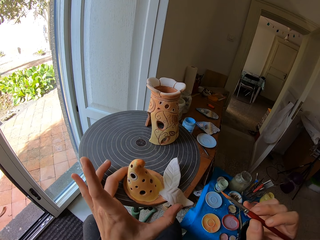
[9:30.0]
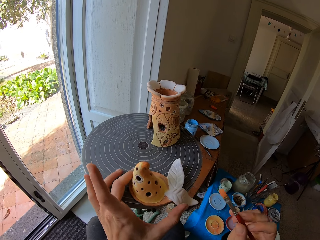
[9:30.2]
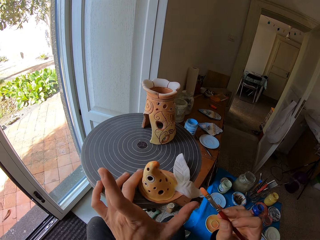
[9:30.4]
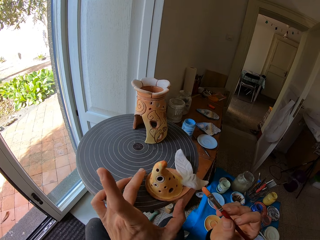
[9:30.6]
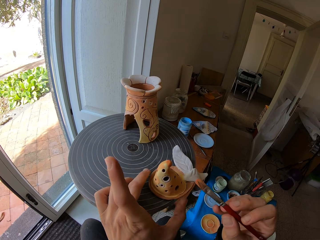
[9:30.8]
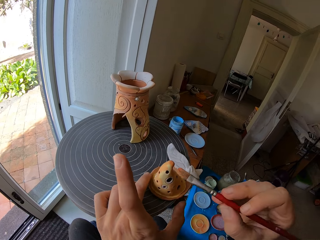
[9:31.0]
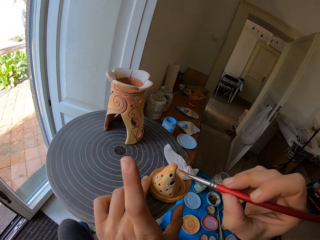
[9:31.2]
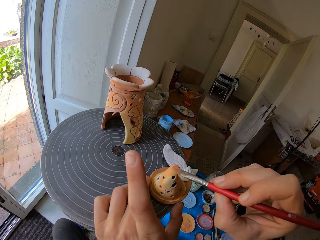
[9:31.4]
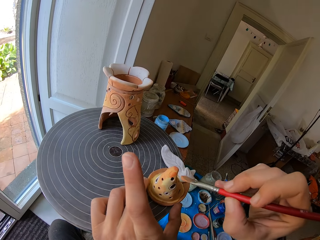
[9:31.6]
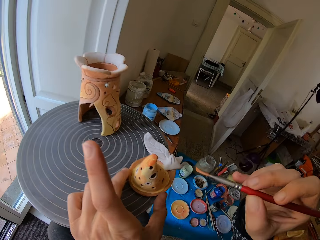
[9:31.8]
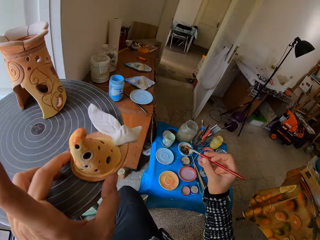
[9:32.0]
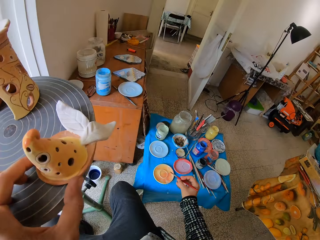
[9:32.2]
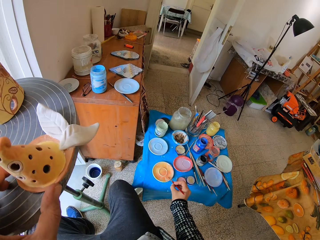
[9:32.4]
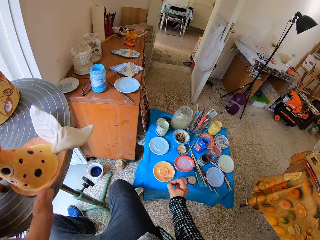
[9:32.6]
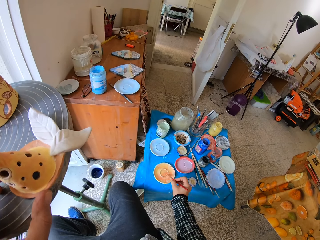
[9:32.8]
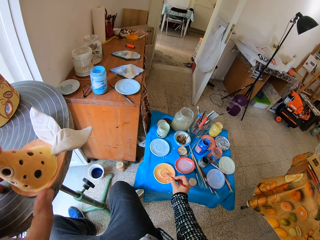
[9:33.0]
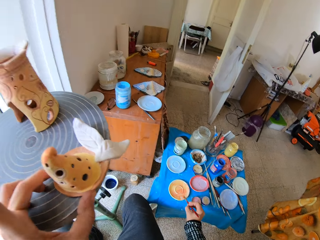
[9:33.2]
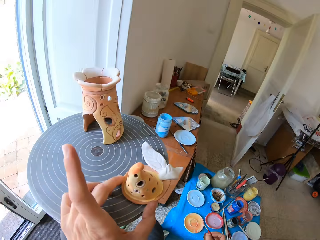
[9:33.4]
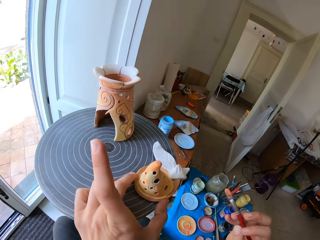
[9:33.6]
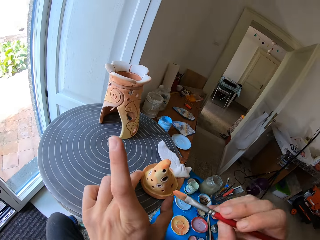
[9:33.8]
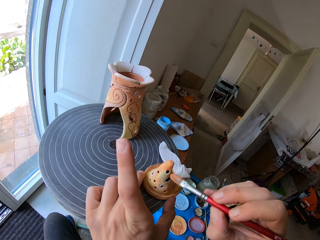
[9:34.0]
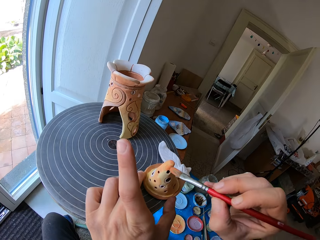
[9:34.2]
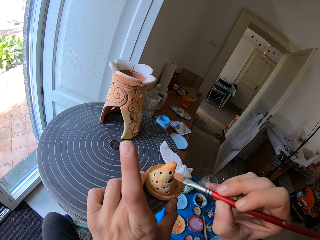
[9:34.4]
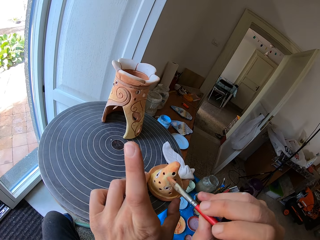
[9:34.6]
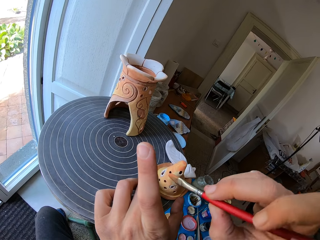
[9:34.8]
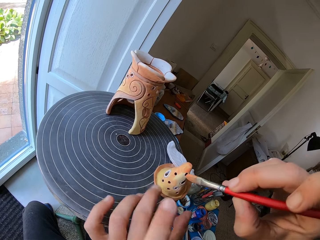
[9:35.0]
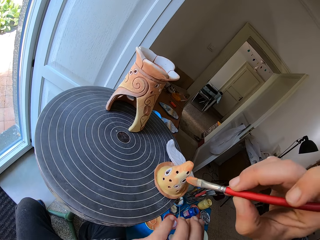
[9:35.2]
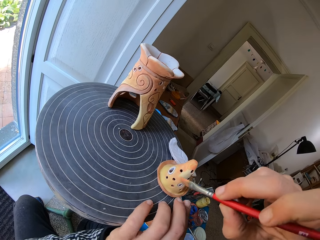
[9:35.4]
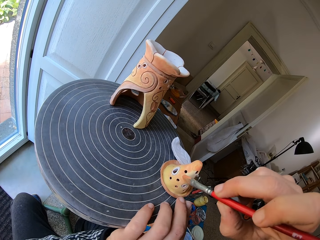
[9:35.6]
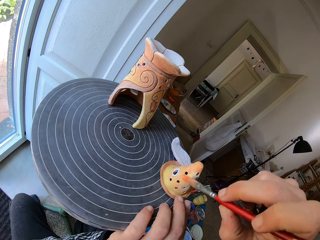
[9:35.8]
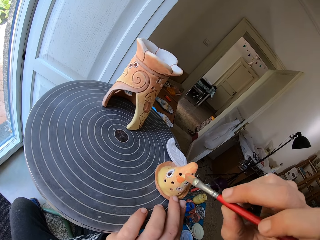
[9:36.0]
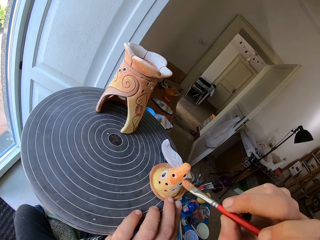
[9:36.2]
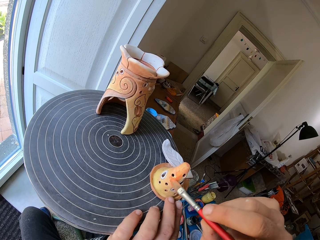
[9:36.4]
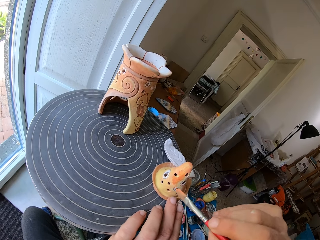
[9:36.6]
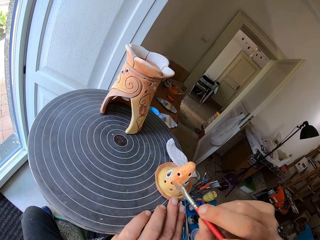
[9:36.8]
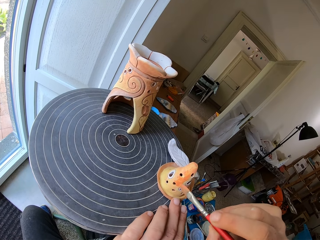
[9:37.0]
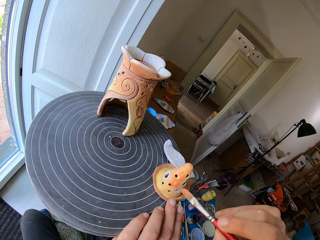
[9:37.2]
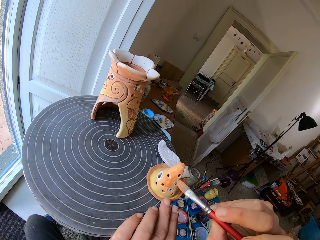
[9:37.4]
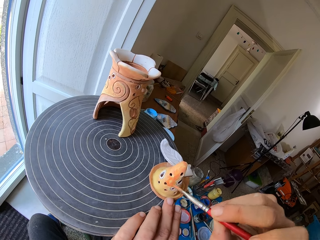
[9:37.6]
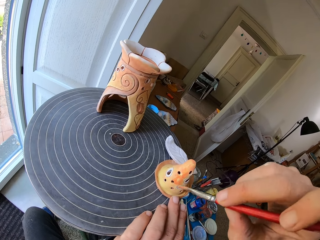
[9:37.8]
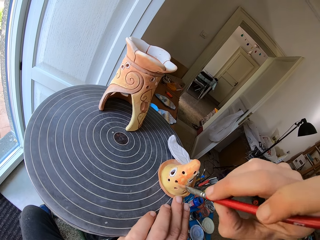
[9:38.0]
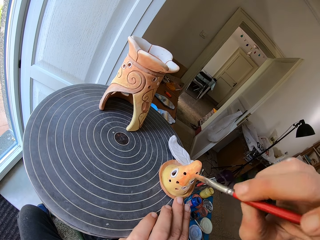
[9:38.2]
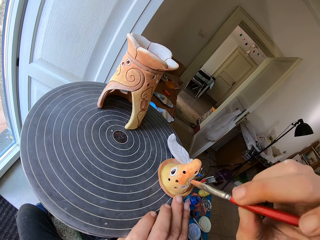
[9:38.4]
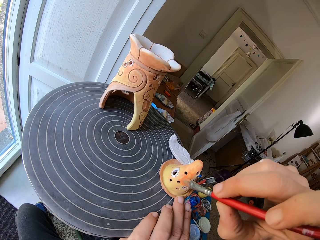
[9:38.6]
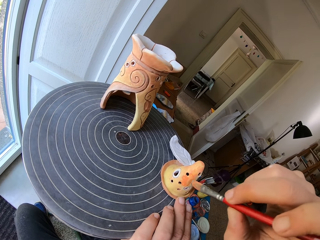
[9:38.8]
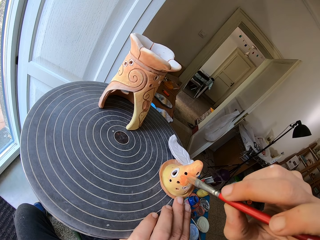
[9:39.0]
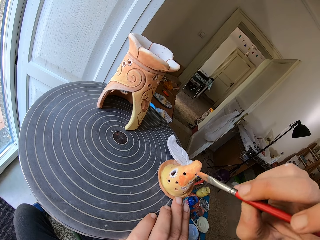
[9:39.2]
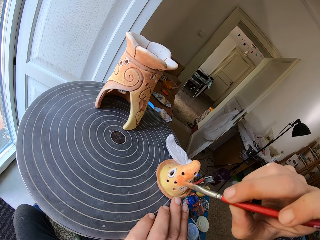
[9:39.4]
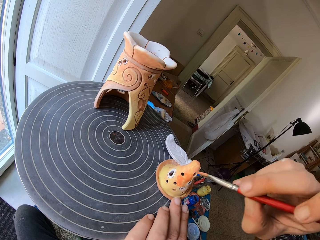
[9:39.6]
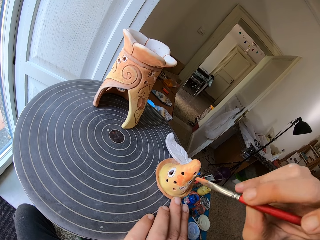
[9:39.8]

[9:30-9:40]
The camera wearer takes paint from the plate on the table with the brush in his right hand. He paints the terracotta artwork with the brush in his right hand.

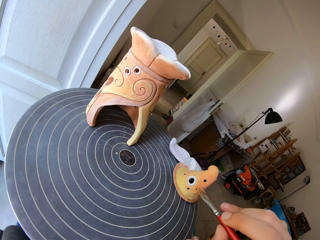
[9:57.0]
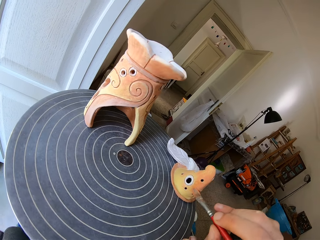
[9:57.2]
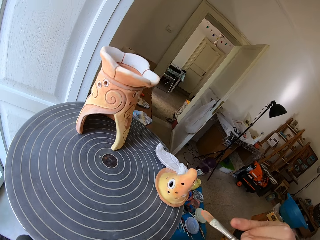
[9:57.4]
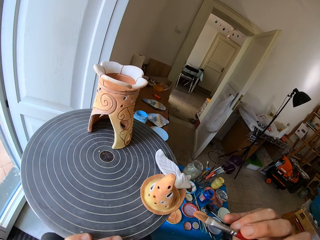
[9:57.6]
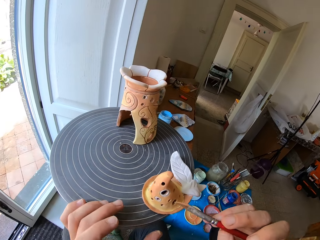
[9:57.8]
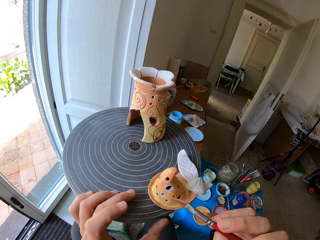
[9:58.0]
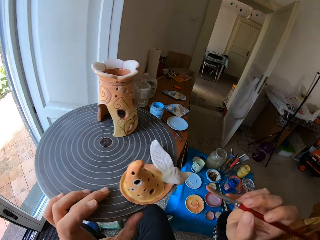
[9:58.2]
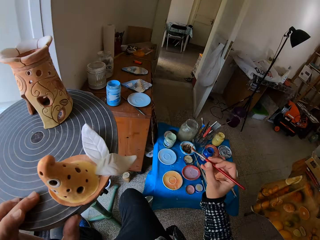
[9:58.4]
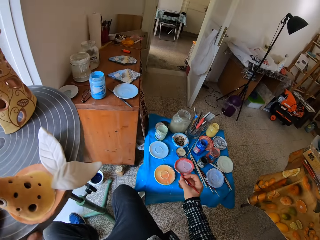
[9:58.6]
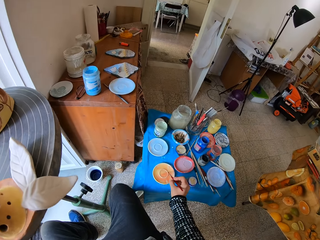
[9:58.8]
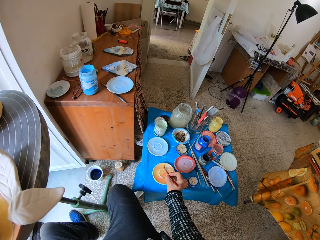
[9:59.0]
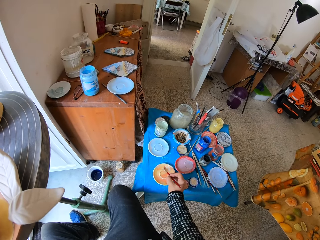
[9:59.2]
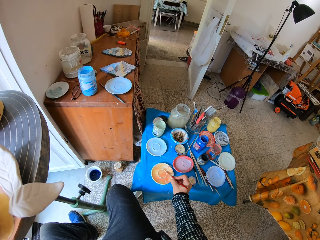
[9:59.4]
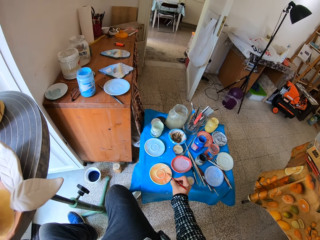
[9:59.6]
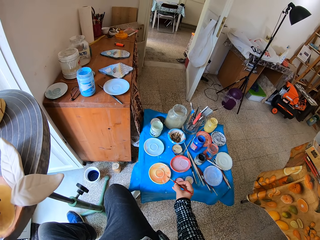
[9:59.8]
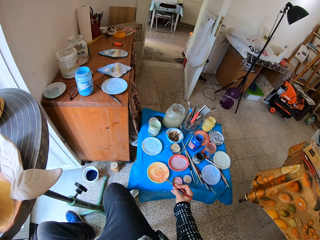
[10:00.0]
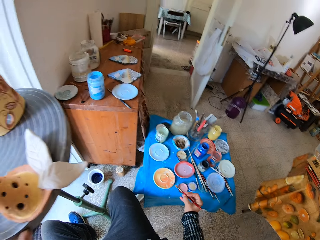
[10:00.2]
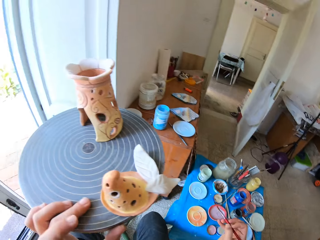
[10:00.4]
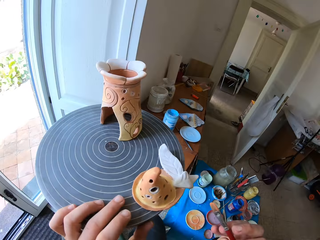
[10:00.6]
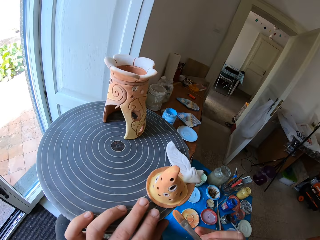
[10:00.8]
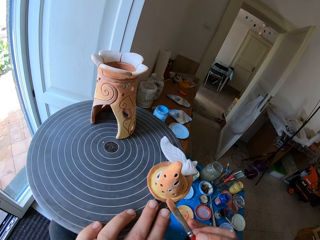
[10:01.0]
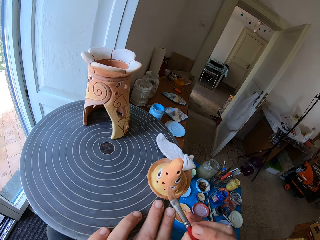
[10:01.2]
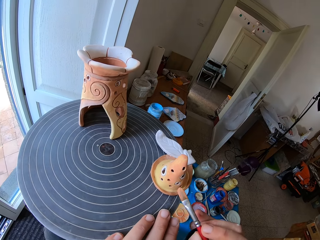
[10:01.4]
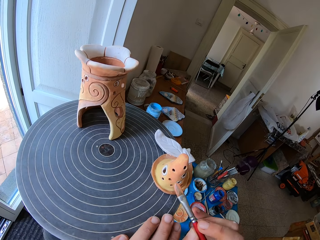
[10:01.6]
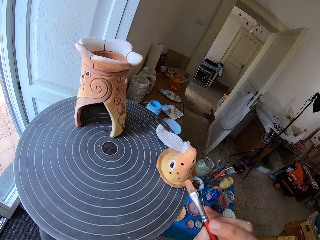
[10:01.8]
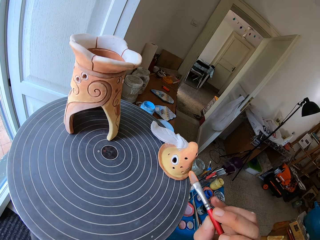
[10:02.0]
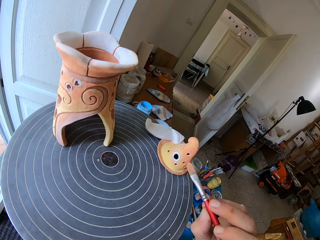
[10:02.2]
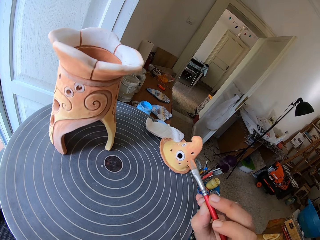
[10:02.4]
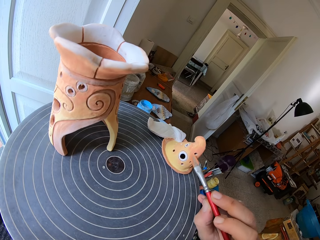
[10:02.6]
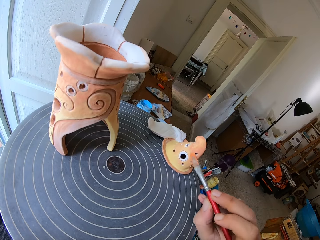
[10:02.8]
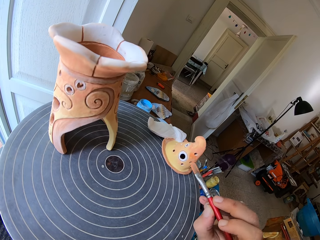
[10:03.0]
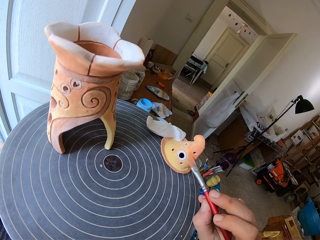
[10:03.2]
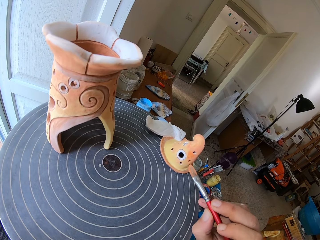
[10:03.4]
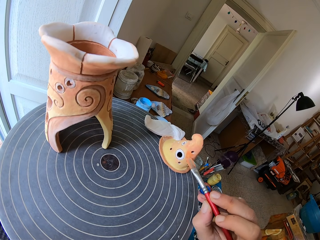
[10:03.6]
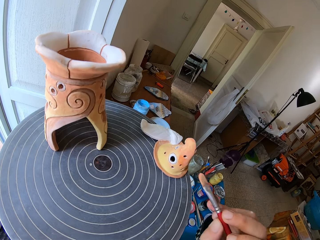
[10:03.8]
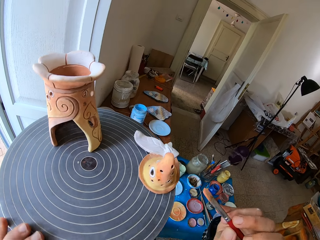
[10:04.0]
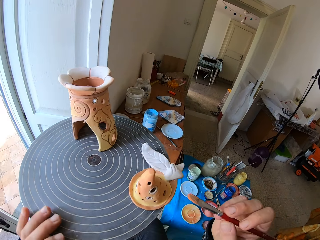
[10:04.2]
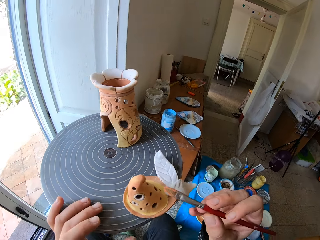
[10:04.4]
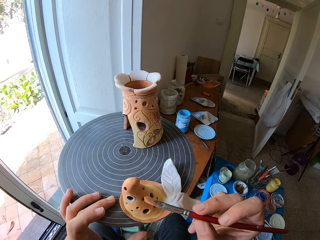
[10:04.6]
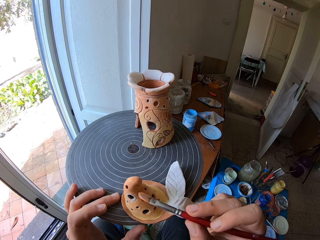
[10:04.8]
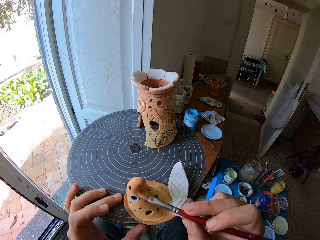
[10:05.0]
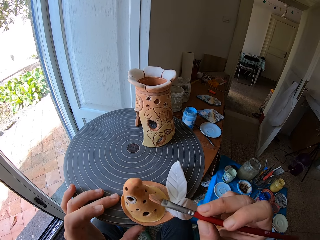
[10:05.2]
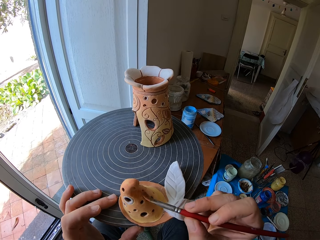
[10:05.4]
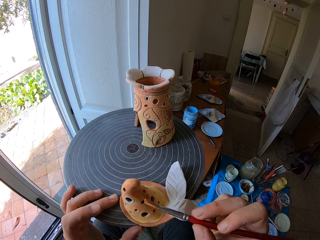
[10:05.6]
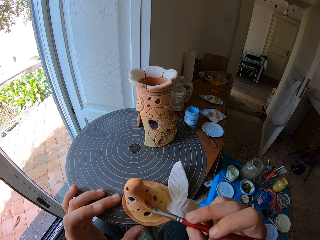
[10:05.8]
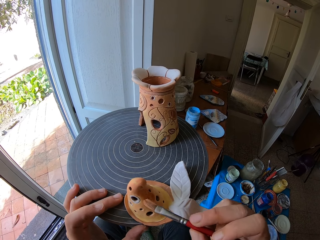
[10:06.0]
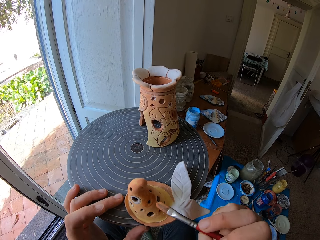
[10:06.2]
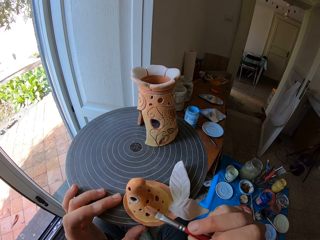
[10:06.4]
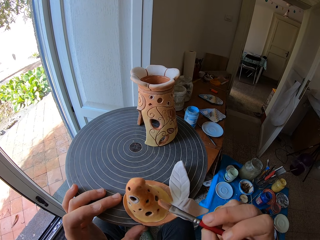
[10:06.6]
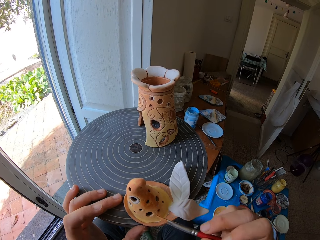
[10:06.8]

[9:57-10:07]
The camera wearer takes paint from the plate on the table with the brush in his right hand. He paints the terracotta artwork with the brush in his right hand.

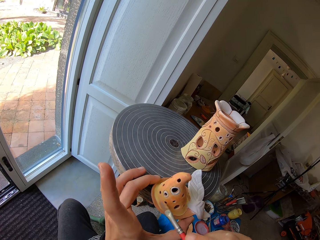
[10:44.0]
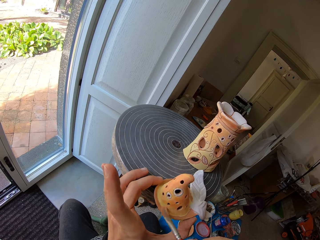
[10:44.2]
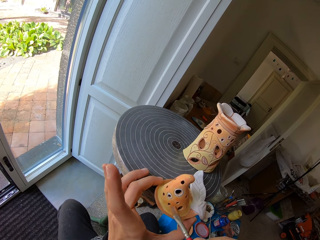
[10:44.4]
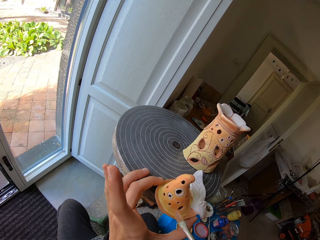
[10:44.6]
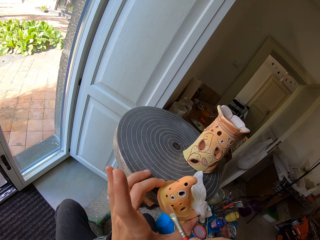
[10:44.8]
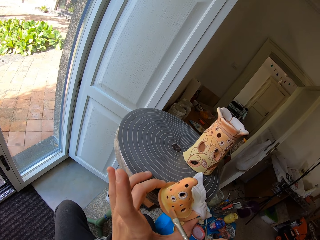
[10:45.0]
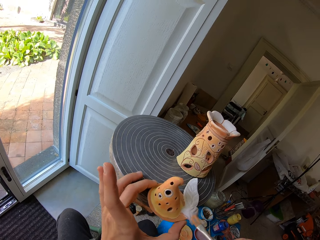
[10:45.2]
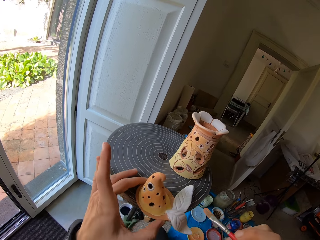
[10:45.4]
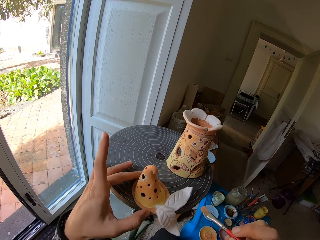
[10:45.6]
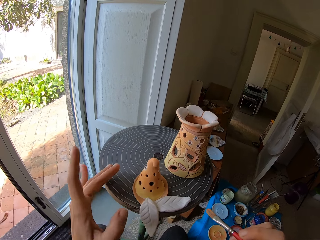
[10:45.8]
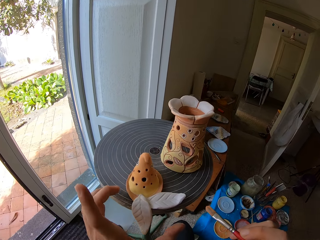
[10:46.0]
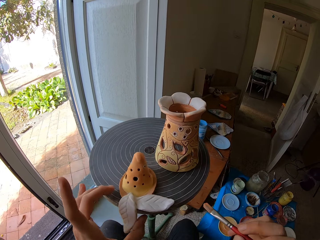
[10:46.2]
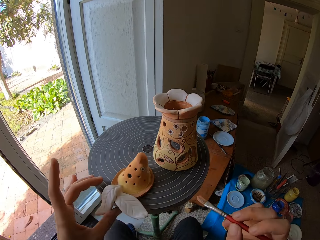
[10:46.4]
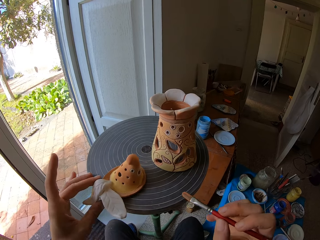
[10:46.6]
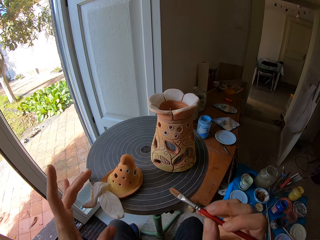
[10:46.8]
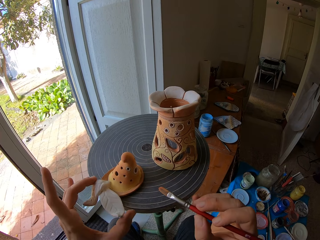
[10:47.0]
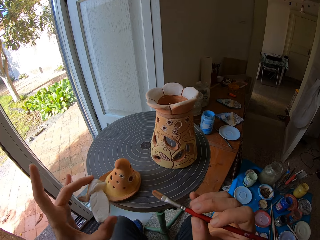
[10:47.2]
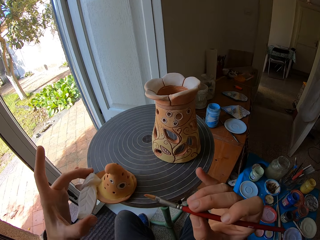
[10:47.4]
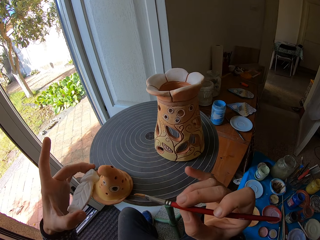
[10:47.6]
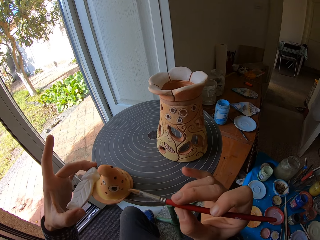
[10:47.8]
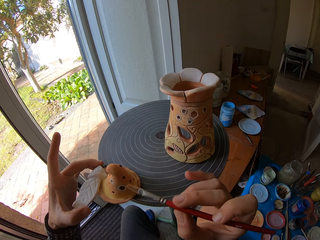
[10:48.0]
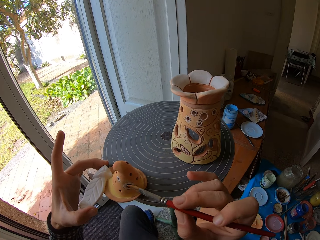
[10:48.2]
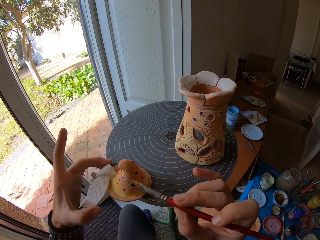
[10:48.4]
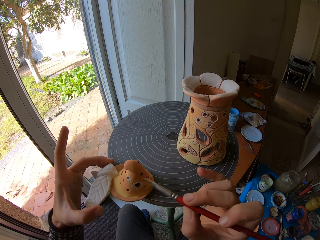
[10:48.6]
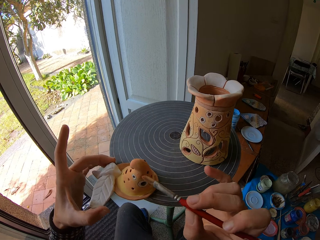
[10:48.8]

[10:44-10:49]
The camera wearer rotates the sculpture. They paint the sculpture.
